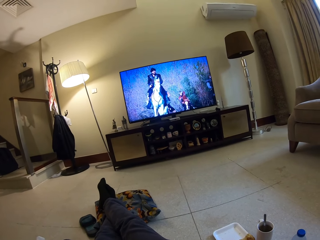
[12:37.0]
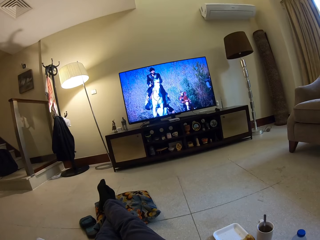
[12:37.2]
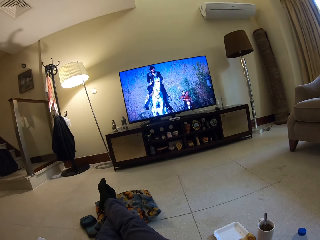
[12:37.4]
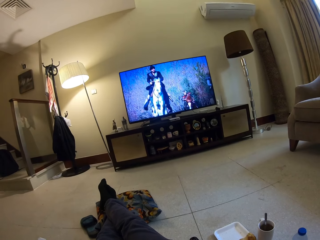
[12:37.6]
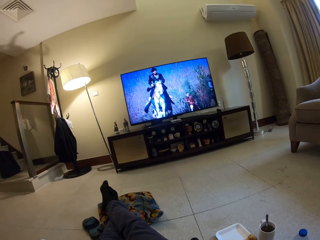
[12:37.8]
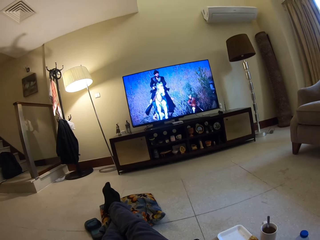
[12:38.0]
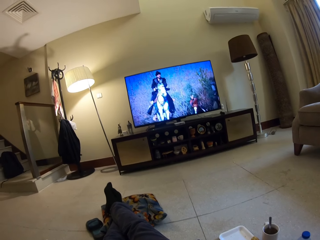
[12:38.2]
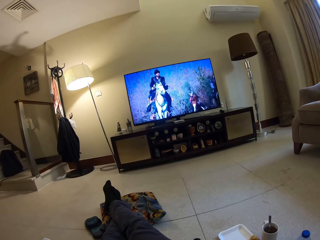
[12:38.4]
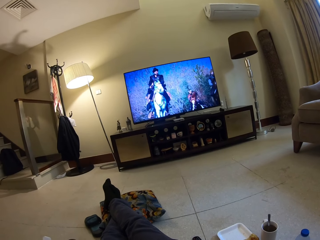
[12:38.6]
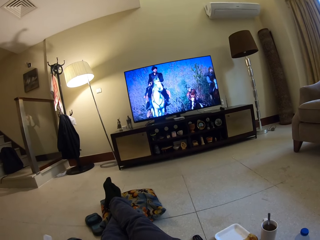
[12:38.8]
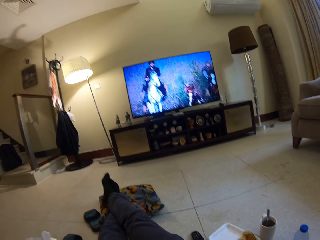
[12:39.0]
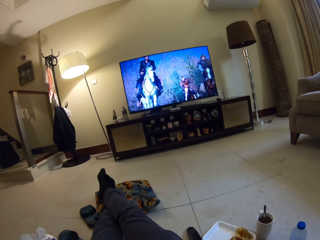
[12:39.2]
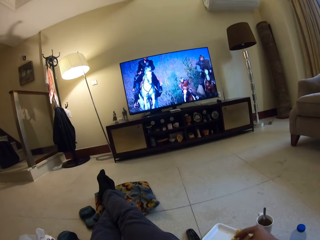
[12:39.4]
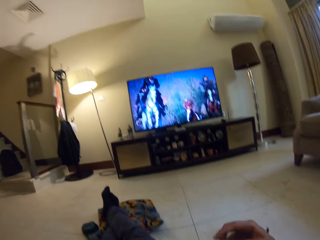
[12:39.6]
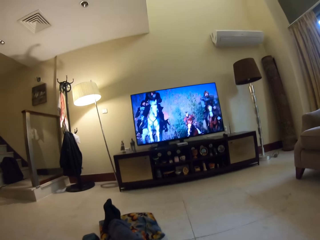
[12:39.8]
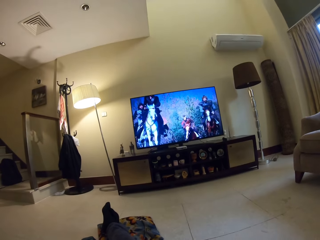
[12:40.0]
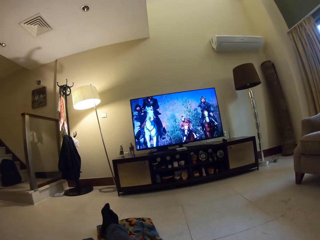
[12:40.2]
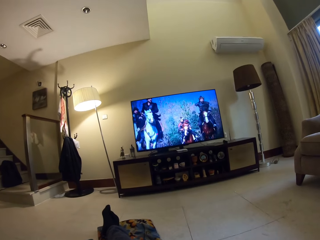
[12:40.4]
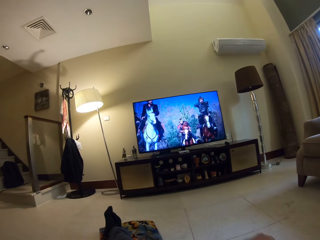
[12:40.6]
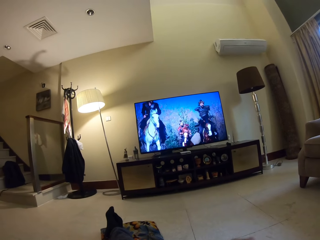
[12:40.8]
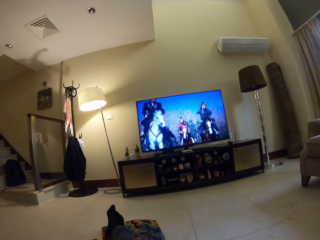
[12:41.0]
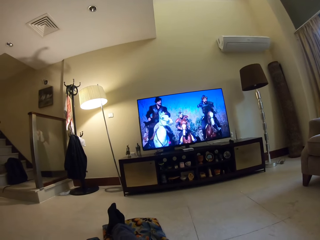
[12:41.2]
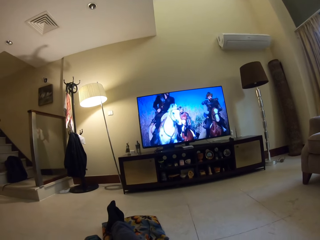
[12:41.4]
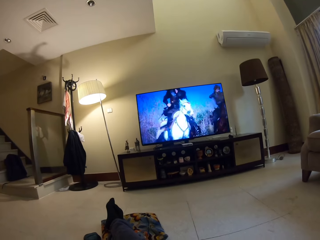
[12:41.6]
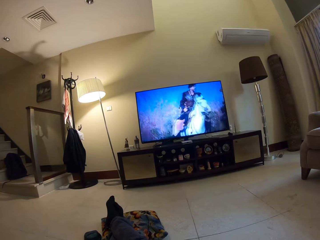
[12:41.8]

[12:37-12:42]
The camera wearer adjusts the hand.

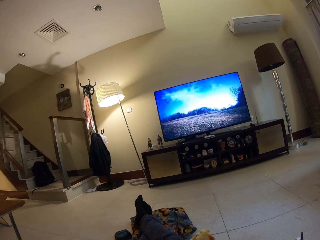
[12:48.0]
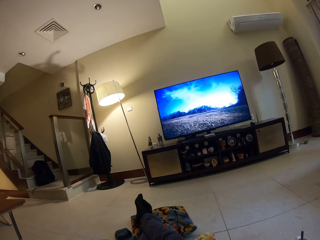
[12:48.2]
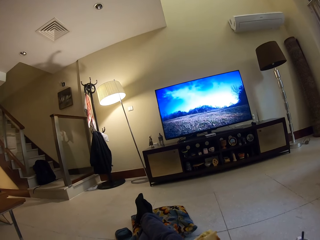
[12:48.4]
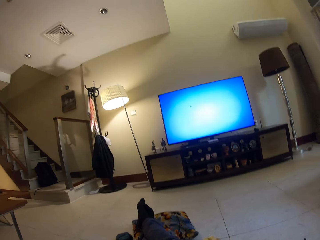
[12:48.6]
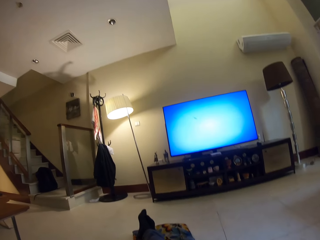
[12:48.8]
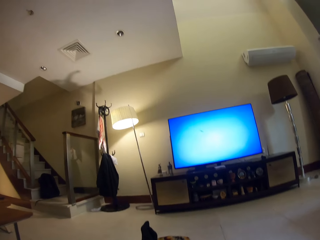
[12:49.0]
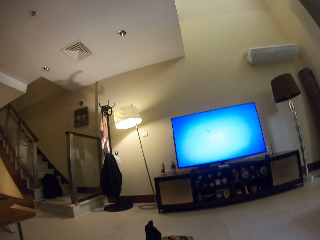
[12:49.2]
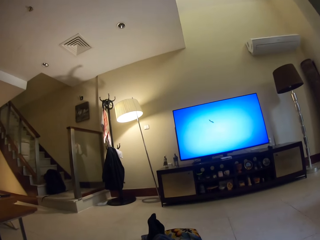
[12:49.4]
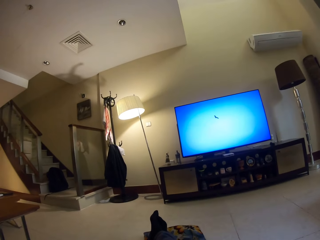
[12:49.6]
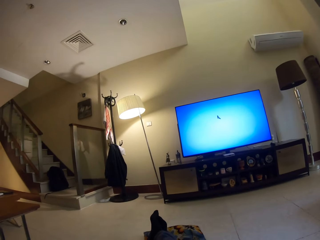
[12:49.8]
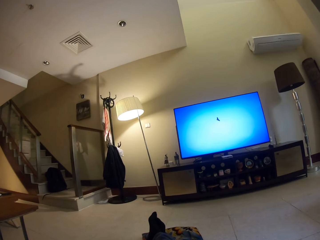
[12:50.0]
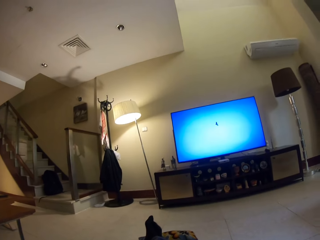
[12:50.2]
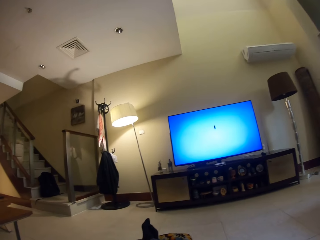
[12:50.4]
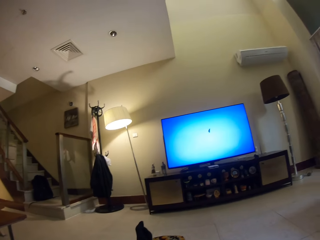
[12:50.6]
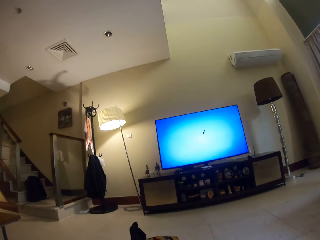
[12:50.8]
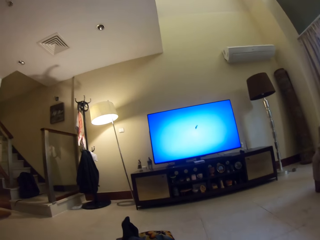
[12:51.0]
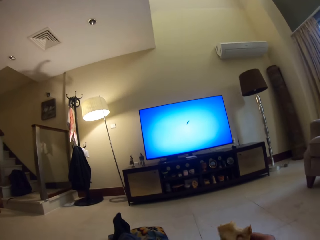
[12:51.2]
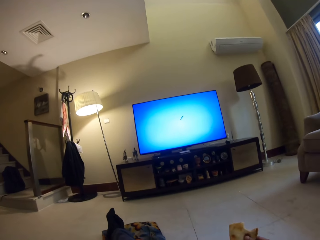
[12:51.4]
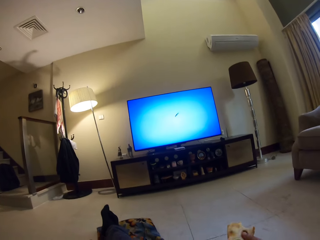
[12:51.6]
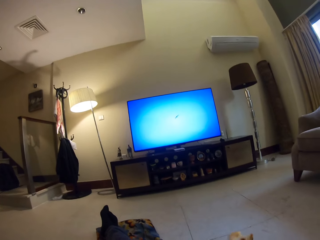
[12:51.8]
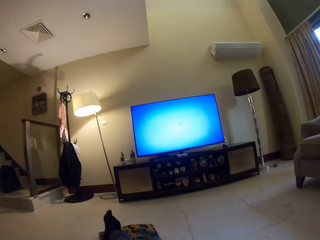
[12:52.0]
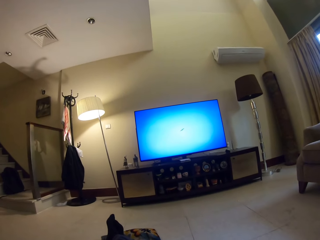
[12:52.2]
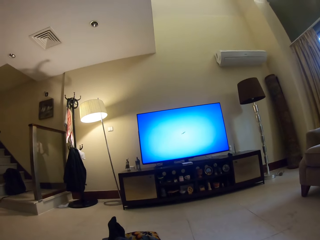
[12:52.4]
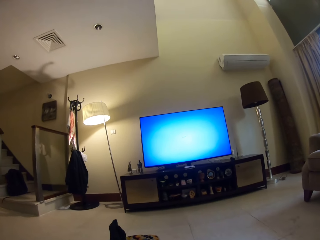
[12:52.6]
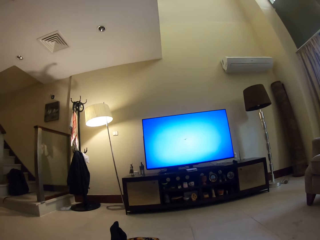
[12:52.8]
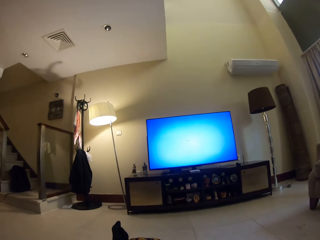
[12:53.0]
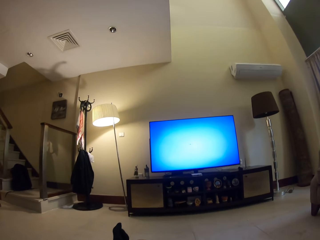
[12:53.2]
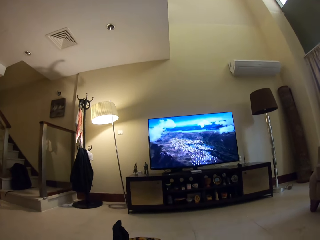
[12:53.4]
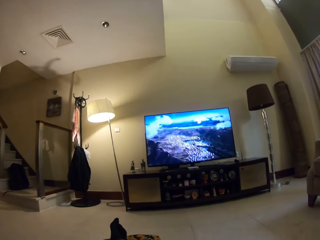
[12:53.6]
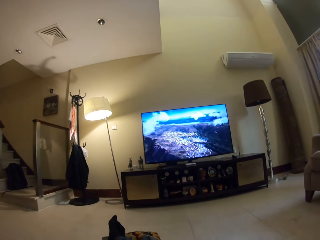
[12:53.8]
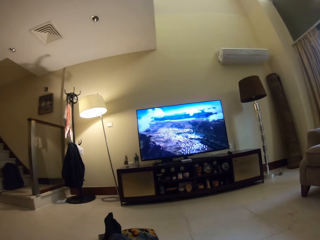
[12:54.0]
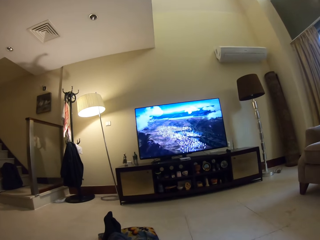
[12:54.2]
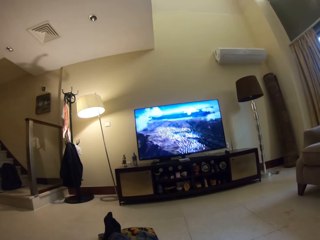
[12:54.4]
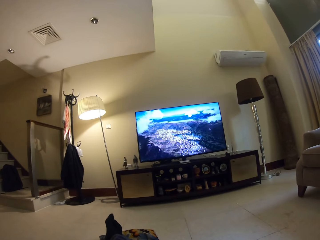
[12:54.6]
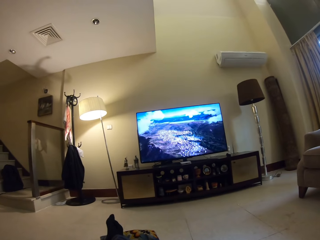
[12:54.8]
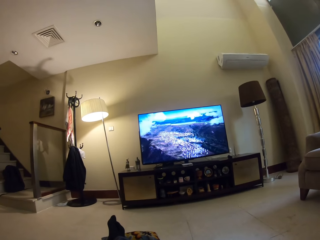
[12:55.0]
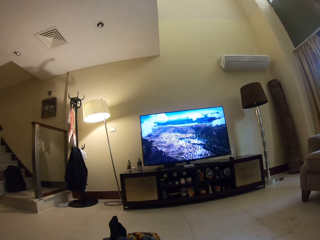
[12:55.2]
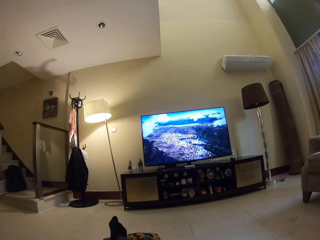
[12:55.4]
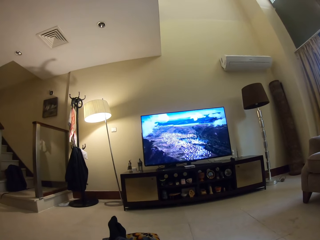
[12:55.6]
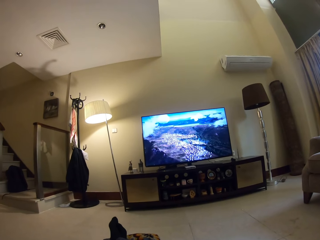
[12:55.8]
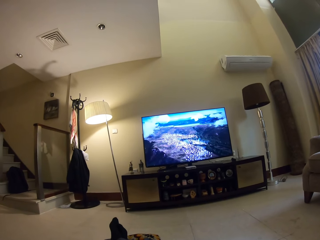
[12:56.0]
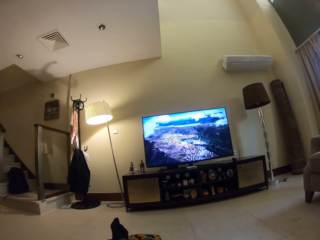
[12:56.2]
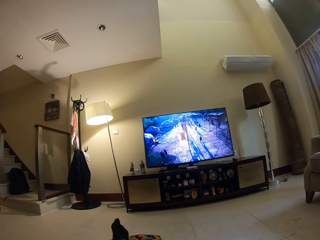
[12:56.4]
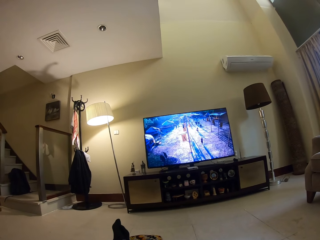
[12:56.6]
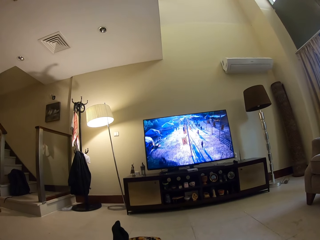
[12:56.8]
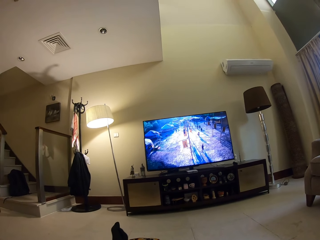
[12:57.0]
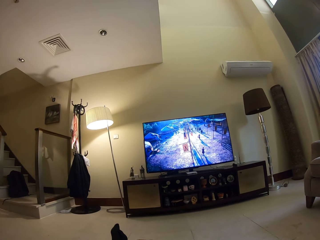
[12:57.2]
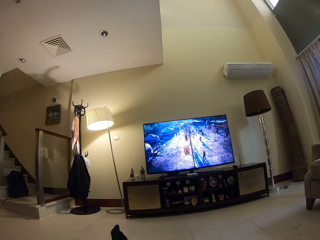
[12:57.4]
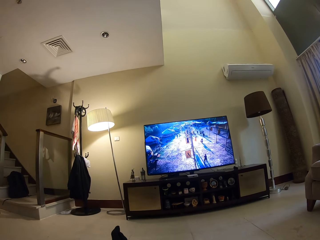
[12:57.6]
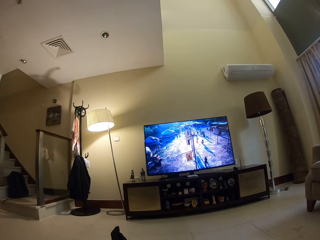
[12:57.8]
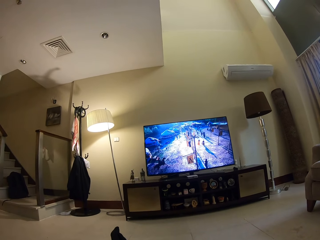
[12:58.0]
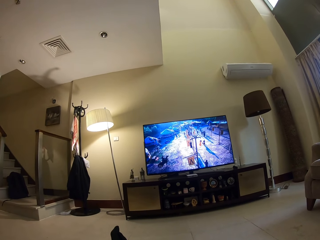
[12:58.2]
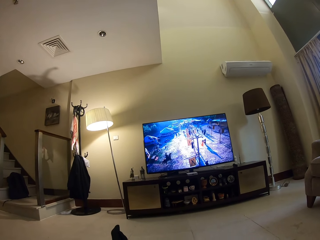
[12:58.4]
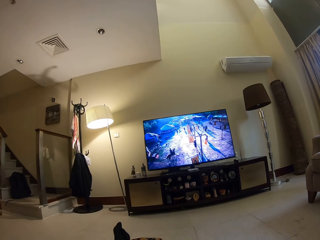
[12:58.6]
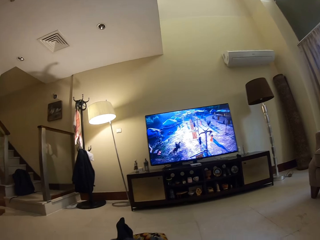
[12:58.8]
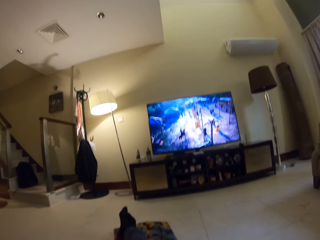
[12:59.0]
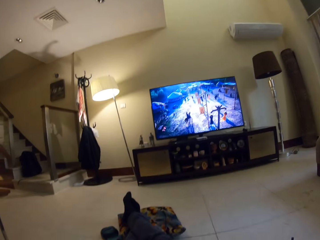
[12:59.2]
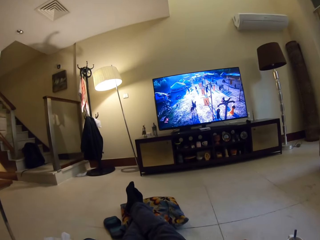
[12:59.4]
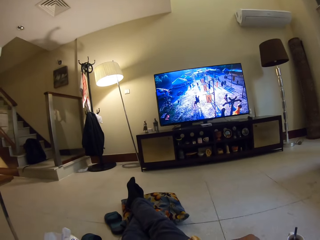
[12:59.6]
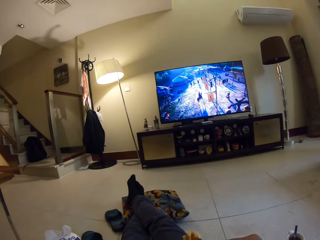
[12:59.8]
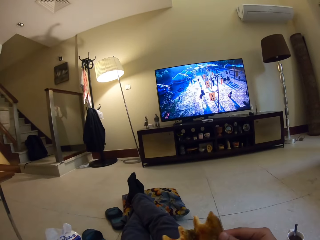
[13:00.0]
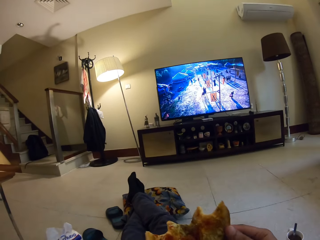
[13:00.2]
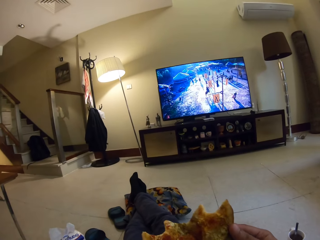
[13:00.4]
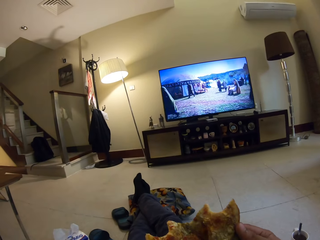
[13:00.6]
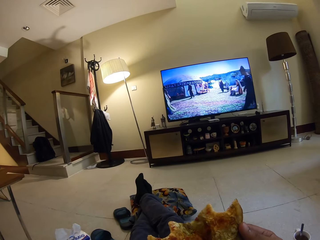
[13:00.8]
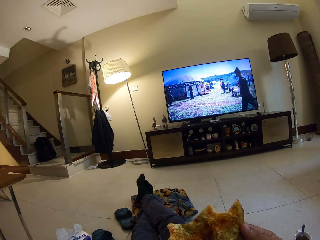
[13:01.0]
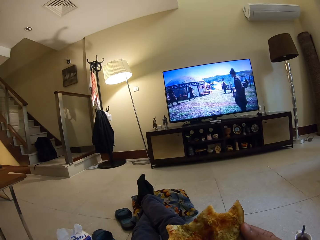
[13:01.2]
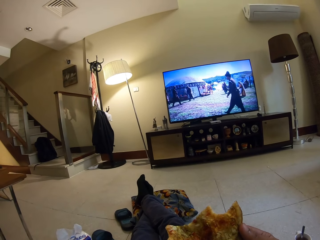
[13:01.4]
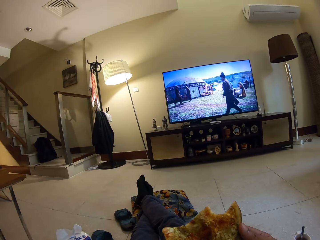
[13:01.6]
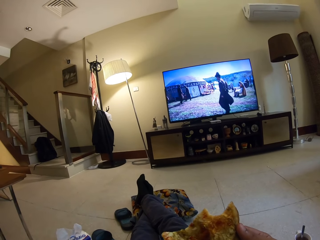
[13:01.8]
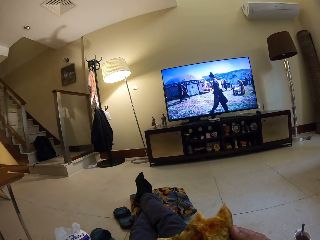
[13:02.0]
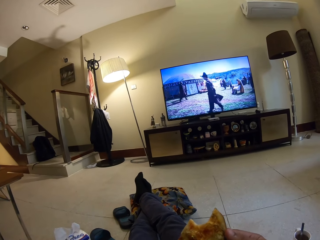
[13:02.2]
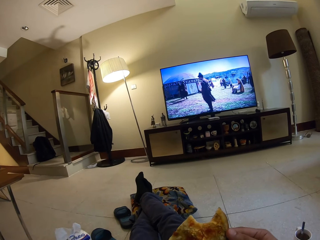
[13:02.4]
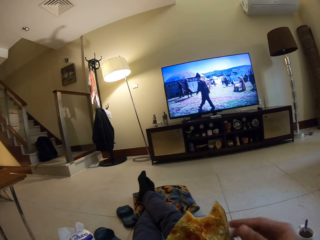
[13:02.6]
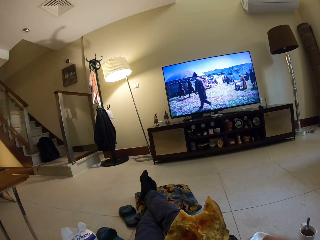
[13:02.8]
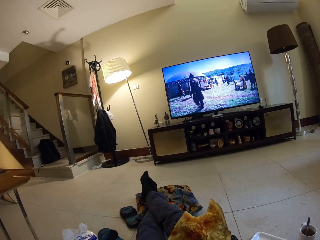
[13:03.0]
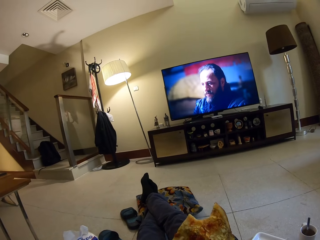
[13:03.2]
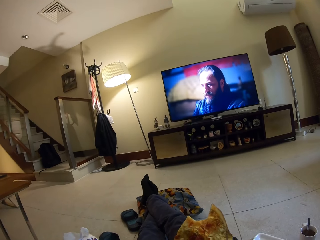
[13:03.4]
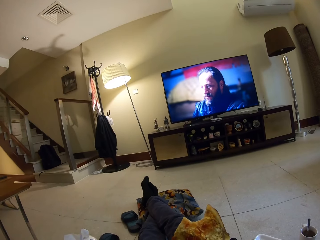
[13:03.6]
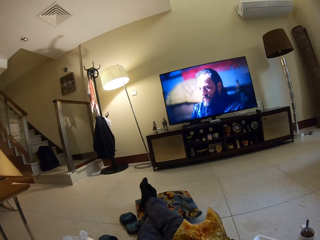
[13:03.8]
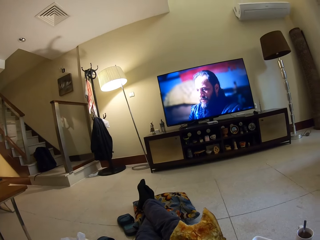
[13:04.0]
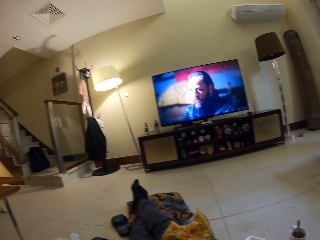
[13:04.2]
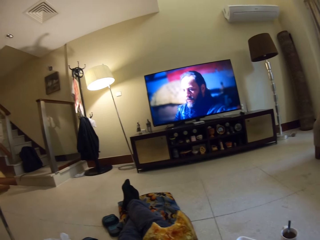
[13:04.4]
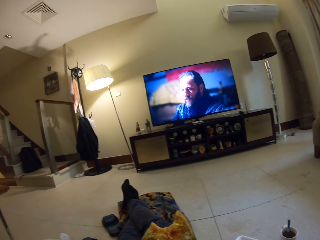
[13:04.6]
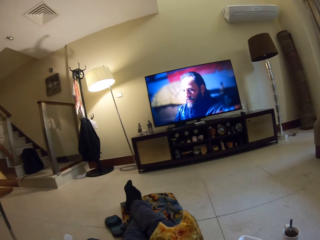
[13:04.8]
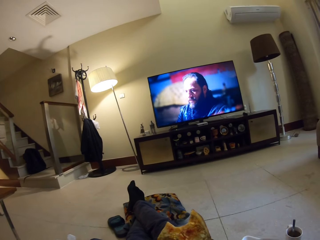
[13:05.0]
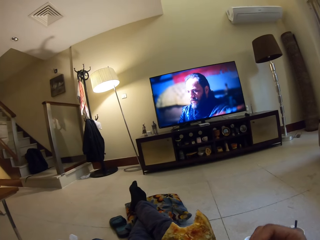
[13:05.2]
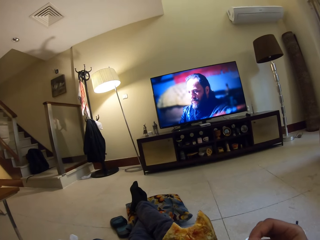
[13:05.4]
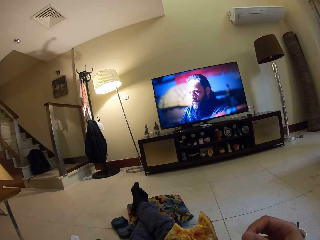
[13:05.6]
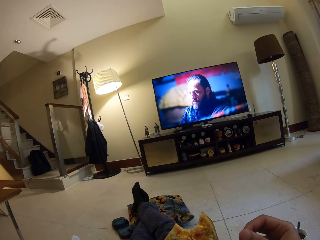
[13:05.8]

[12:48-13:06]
The camera wearer watches television. They adjust the pizza. They watch the television. They unfold the flatbread. They adjust the pizza.
